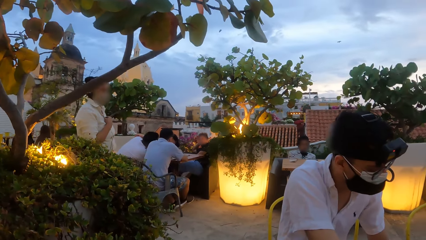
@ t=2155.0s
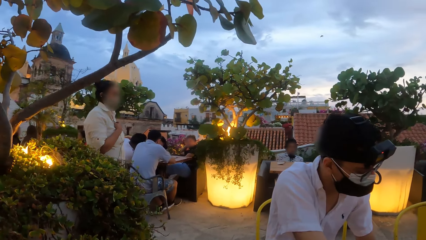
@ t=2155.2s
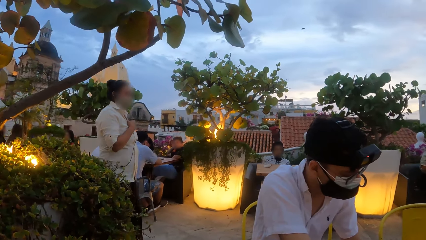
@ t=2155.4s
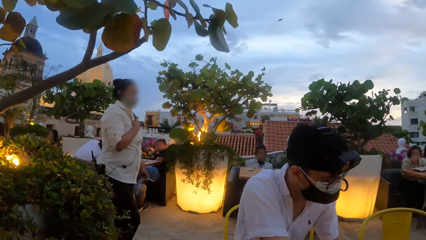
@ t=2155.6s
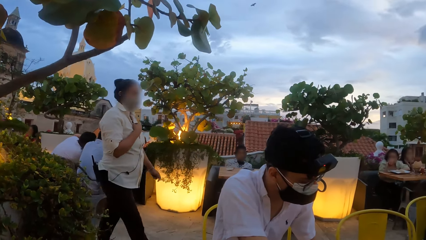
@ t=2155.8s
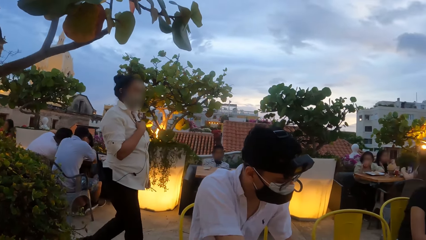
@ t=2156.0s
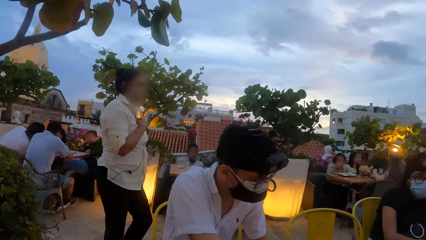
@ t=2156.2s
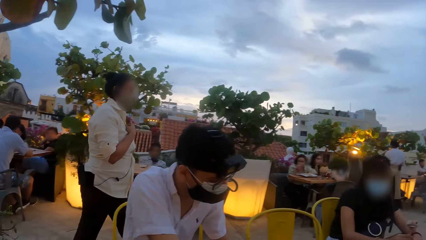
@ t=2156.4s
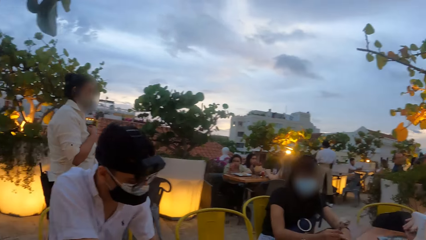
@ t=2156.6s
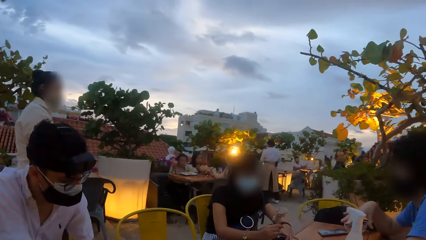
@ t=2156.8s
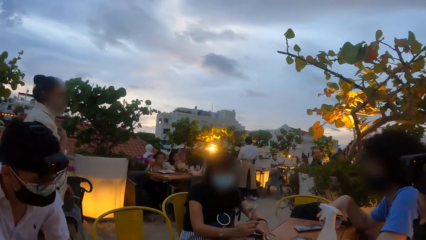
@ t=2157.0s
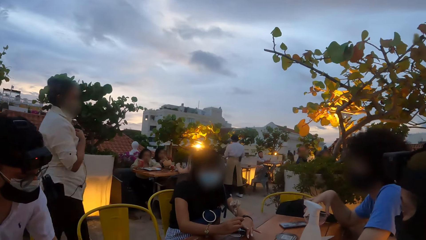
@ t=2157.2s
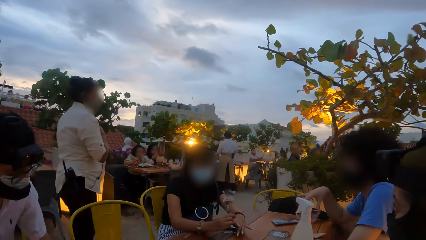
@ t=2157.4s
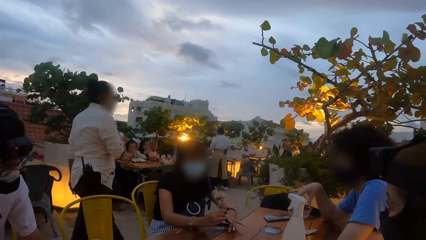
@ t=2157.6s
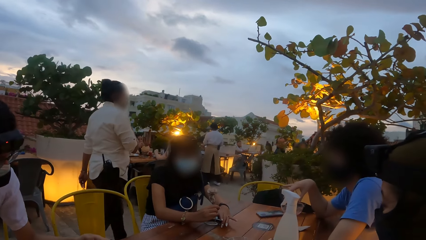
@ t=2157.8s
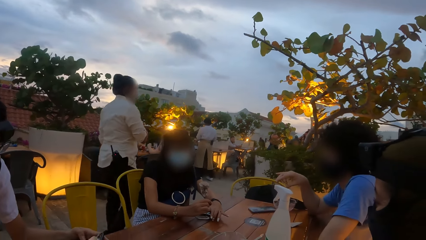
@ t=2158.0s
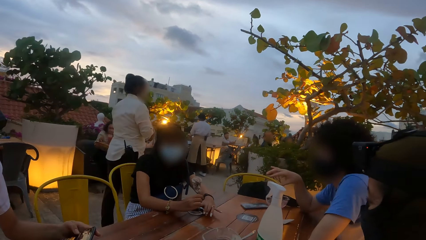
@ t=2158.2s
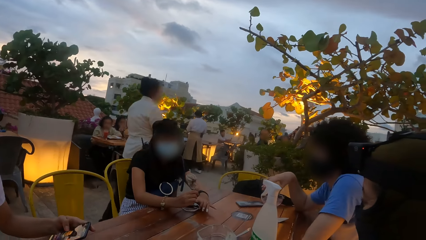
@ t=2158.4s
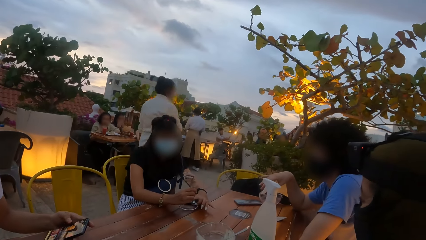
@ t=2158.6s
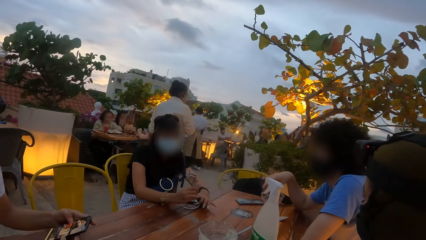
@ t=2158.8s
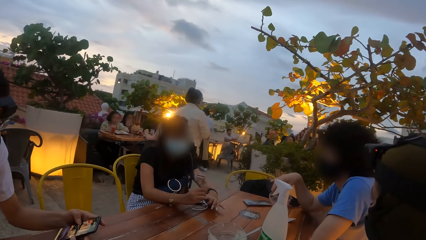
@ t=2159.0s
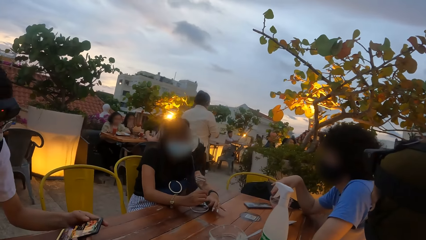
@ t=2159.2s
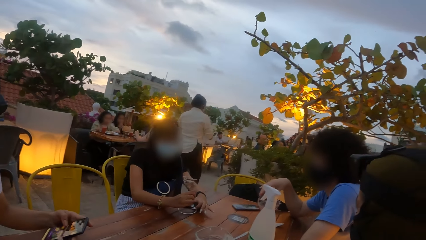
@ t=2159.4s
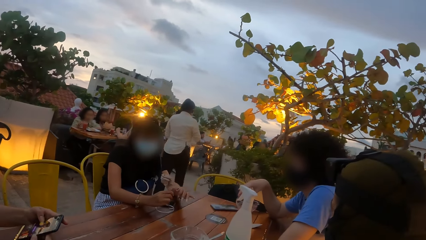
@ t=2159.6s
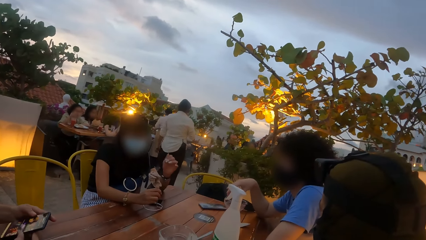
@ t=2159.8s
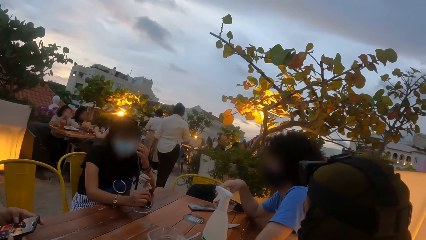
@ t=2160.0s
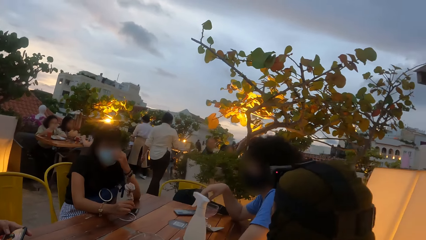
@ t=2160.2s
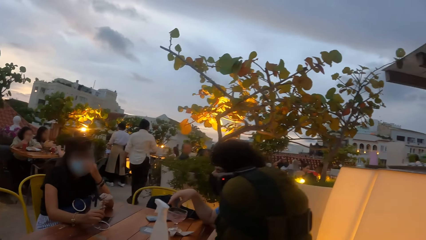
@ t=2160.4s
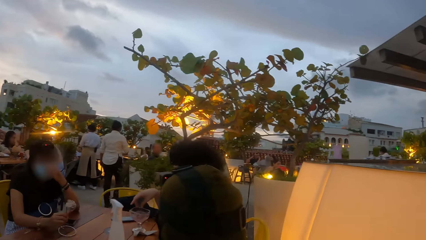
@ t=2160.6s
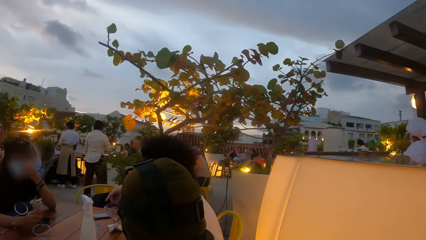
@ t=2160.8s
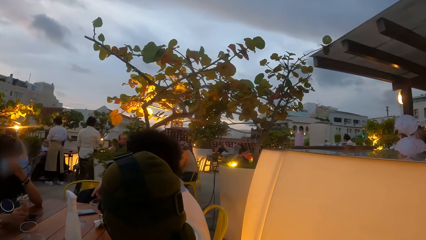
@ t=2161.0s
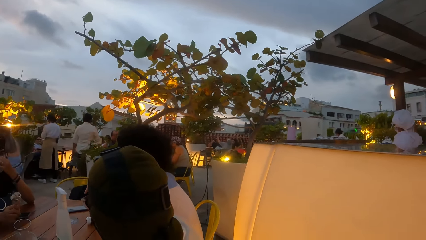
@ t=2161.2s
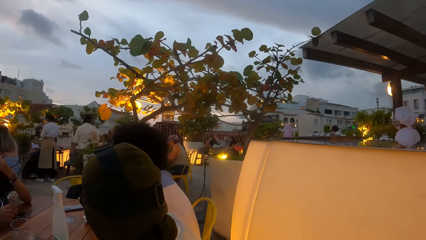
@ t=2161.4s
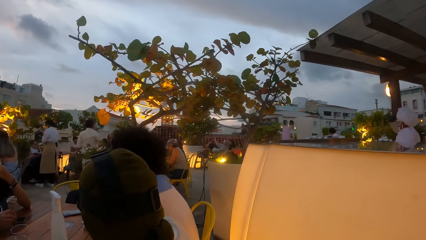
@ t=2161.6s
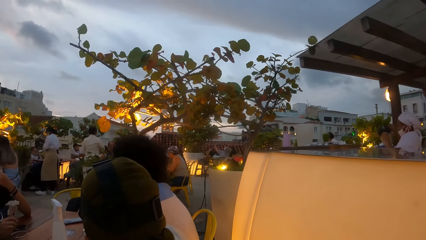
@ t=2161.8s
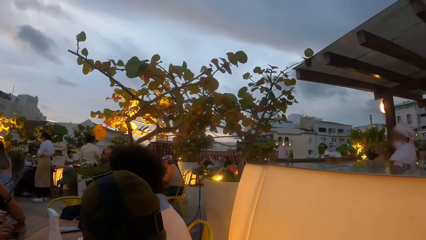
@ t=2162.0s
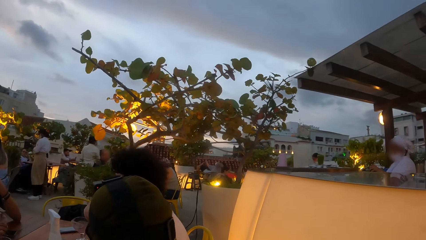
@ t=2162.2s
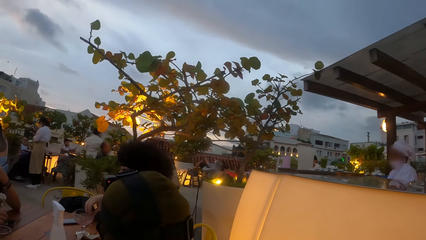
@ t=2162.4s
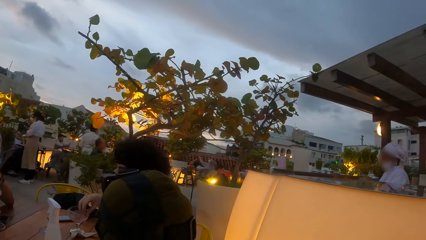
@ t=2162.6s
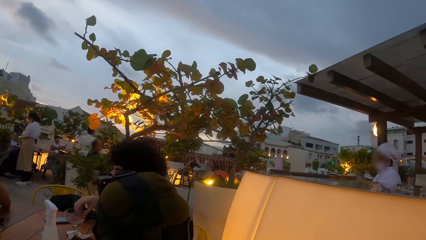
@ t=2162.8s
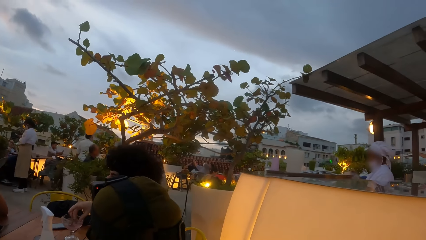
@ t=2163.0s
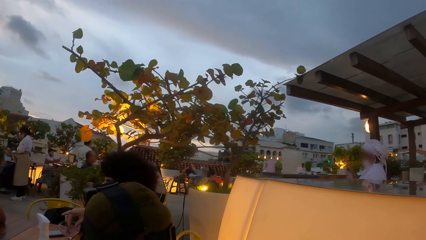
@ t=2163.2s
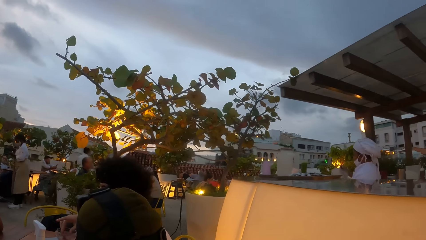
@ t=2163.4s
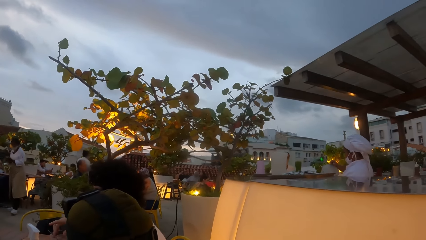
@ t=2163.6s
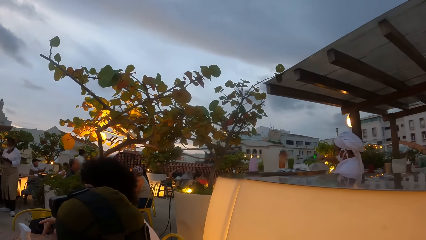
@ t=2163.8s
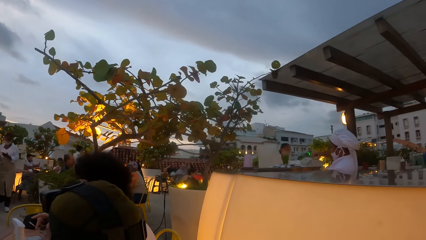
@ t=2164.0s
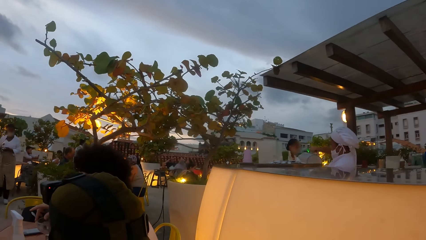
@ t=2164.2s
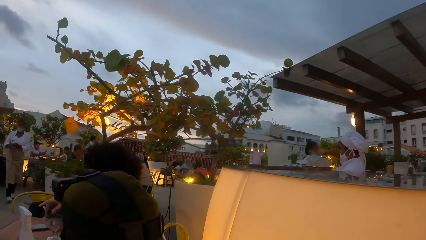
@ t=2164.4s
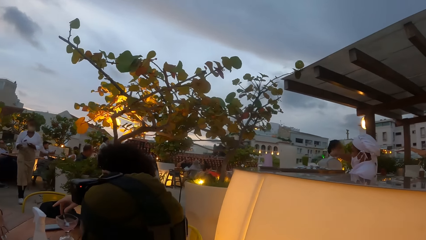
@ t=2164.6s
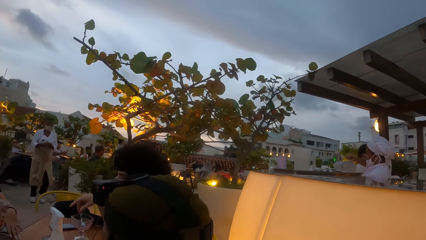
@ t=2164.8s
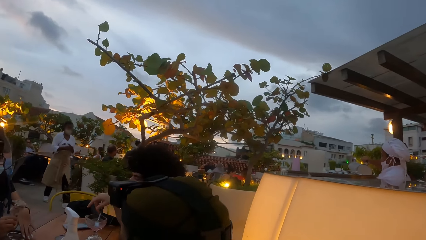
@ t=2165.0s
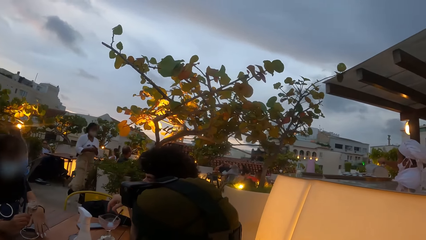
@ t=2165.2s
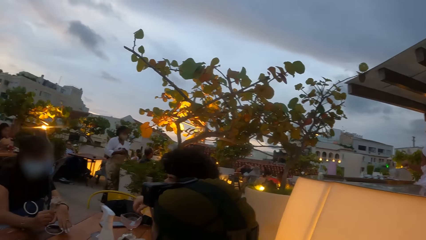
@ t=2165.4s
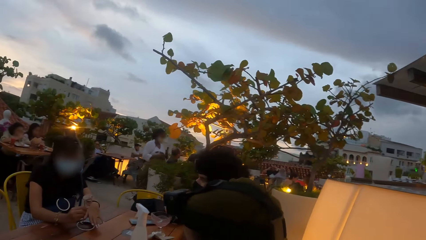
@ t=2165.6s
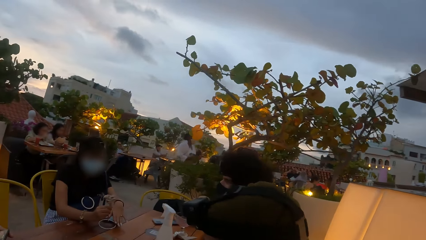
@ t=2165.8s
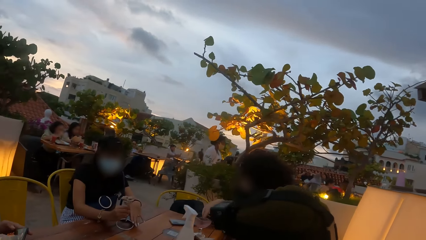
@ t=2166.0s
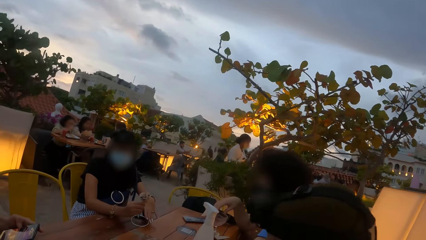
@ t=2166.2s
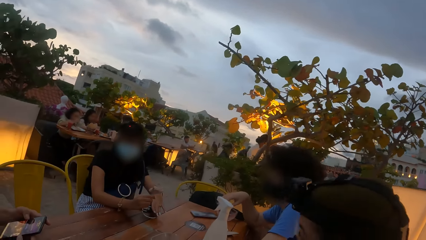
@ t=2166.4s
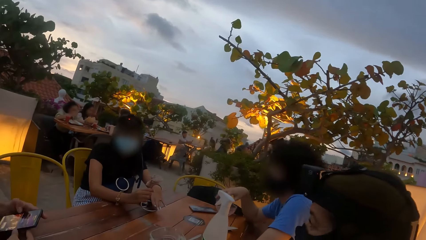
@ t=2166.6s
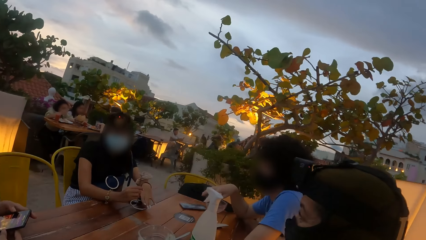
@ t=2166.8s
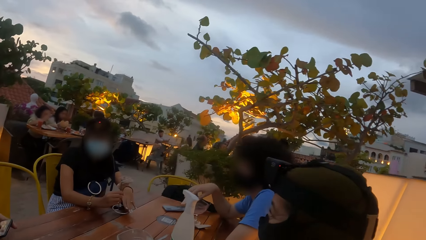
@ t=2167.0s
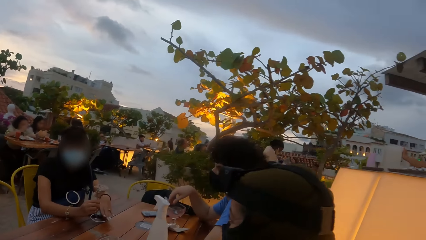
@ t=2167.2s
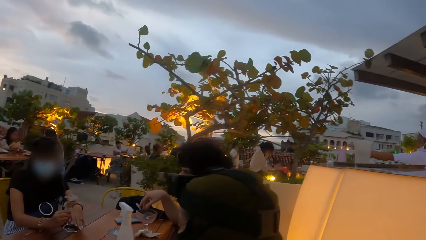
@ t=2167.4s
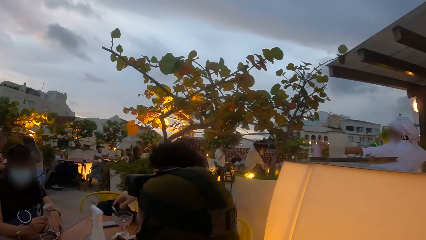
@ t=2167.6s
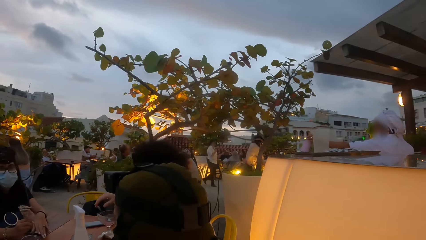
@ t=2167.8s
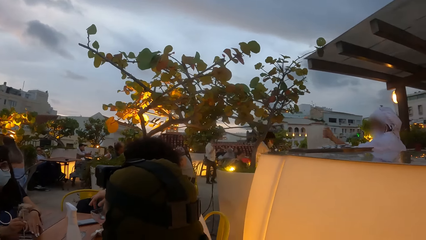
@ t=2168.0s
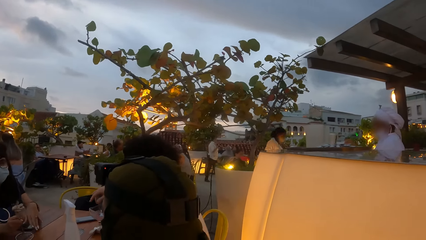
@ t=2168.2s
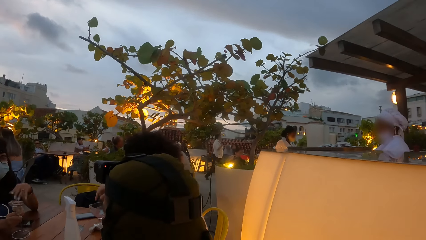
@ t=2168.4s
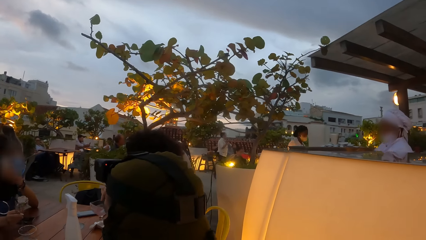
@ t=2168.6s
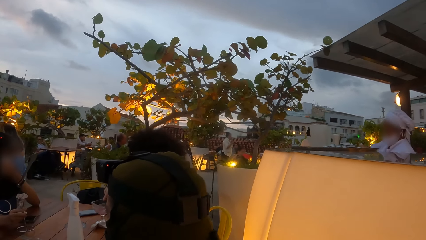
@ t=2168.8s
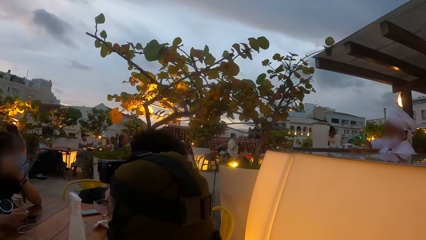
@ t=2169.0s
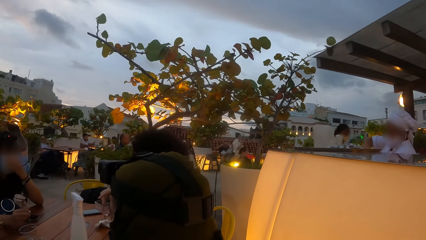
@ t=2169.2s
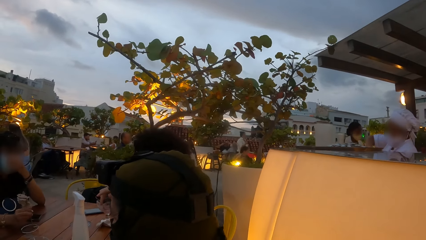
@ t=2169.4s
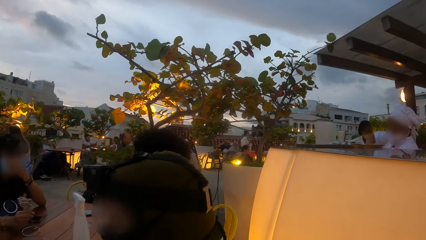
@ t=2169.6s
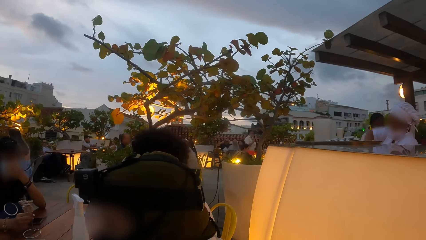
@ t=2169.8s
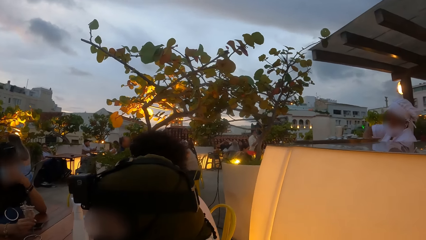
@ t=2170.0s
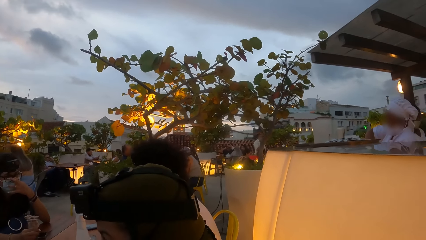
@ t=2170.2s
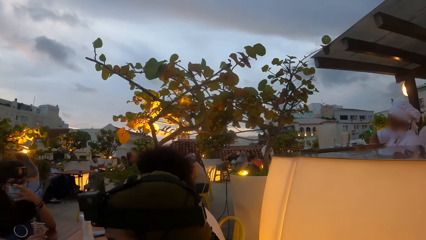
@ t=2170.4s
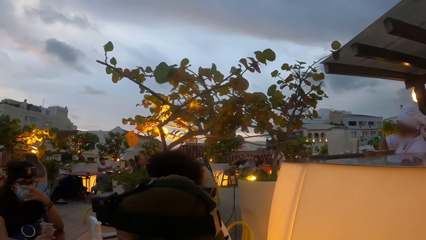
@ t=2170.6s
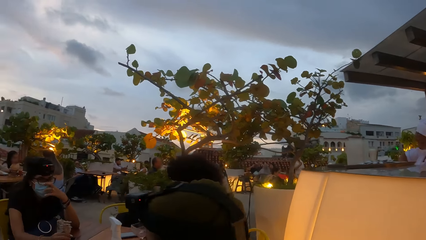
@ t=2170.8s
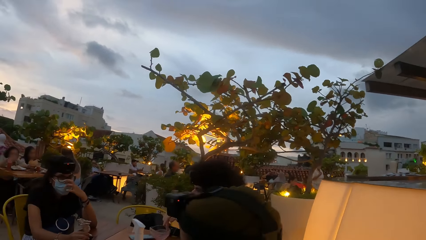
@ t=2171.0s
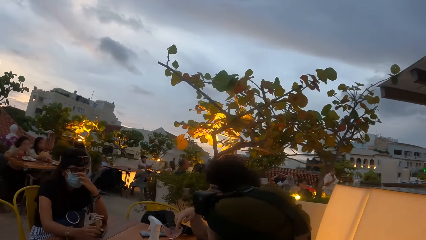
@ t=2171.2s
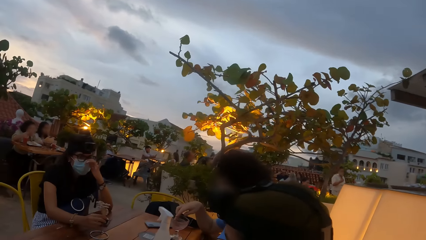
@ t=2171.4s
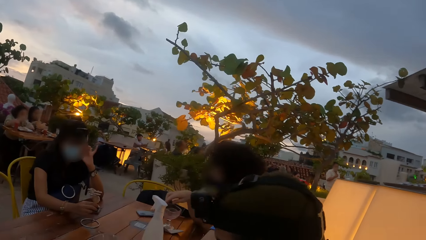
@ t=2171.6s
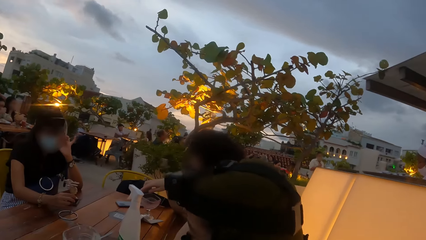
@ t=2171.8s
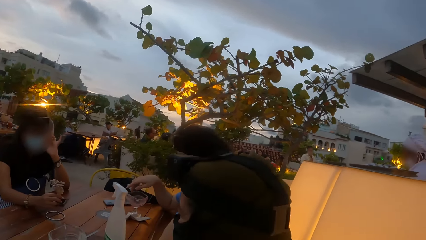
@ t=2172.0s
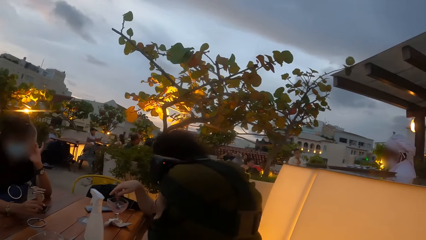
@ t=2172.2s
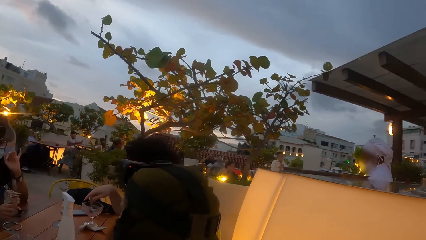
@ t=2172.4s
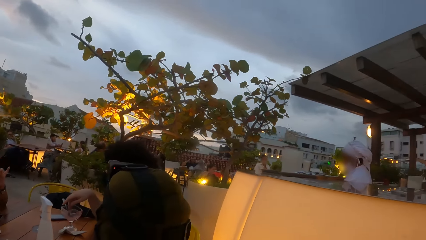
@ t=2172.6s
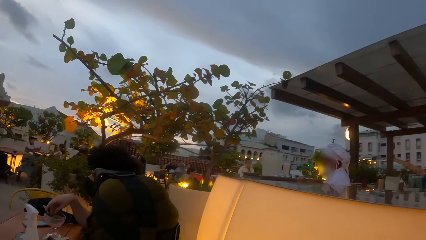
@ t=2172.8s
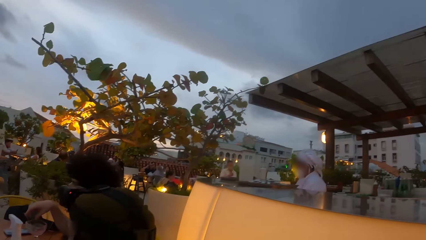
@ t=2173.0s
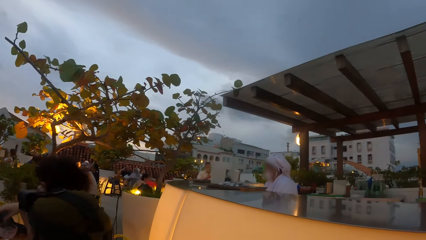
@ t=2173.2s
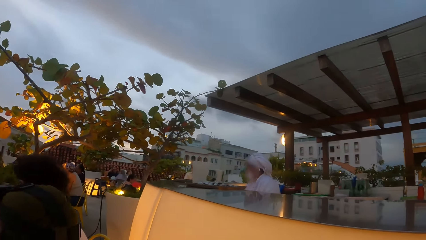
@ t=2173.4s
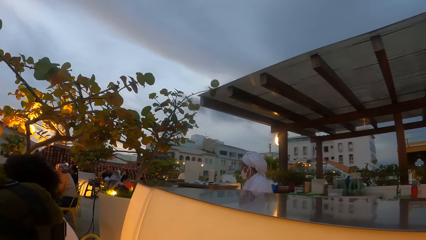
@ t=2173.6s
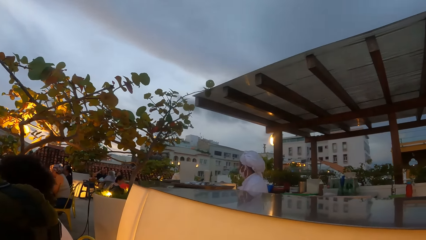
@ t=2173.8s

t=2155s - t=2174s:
A person walks past the camera wearer. A woman touches her face mask with her left hand. The camera wearer looks around a place. A man operates the phone with his left hand. The woman moves the stand on the table with her right hand. The woman touches the nose mask on her face with her left hand.
